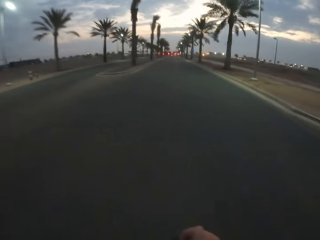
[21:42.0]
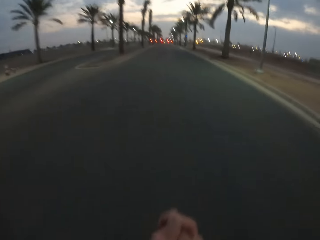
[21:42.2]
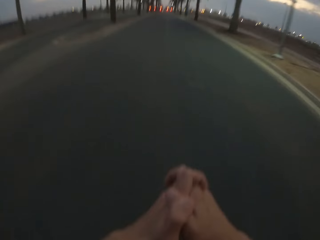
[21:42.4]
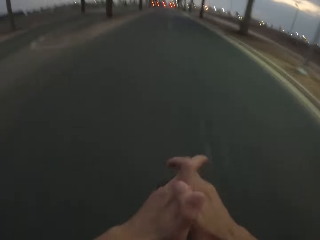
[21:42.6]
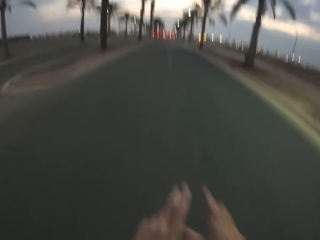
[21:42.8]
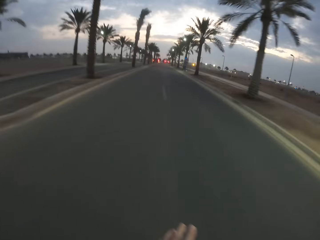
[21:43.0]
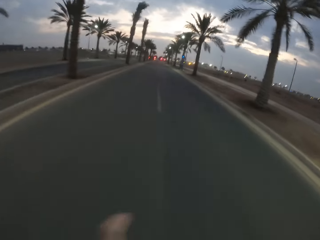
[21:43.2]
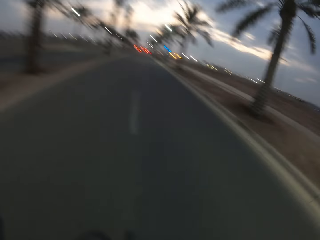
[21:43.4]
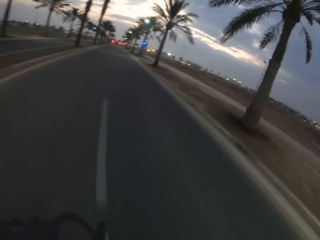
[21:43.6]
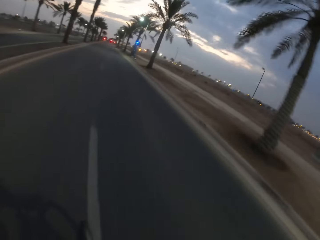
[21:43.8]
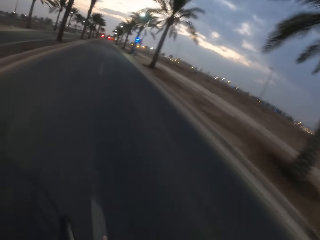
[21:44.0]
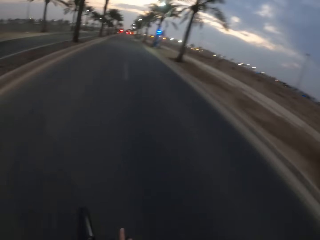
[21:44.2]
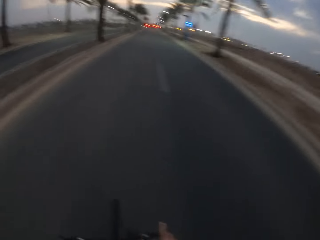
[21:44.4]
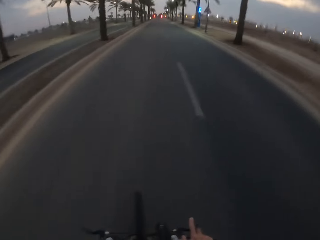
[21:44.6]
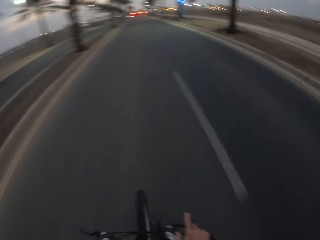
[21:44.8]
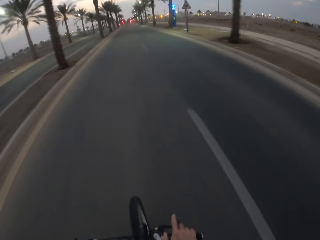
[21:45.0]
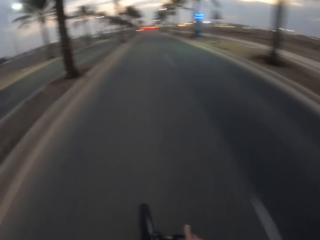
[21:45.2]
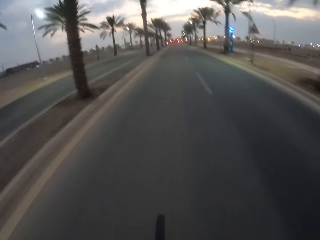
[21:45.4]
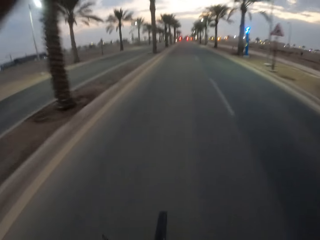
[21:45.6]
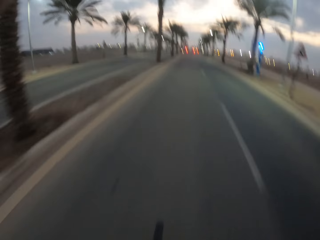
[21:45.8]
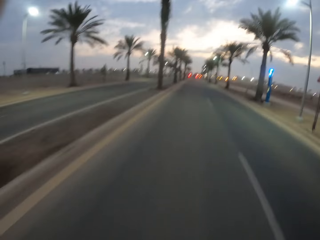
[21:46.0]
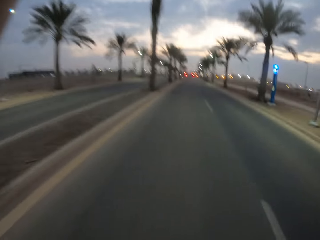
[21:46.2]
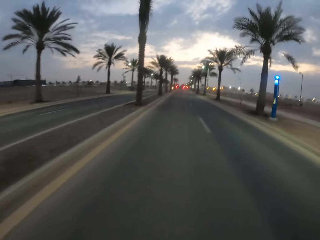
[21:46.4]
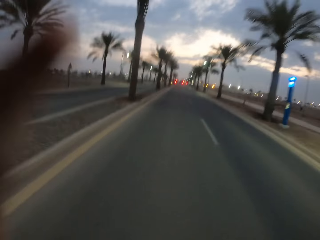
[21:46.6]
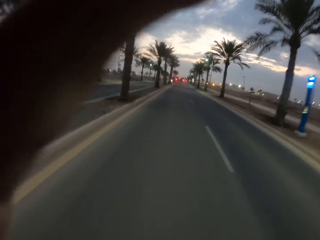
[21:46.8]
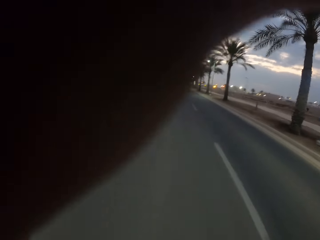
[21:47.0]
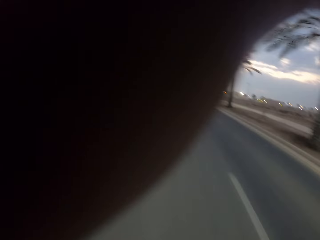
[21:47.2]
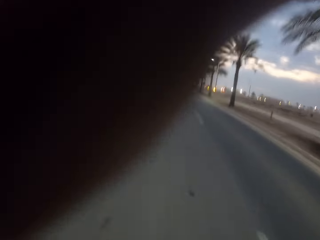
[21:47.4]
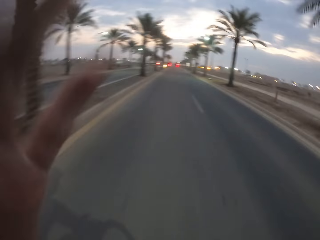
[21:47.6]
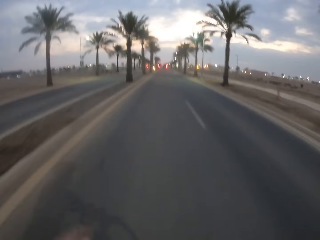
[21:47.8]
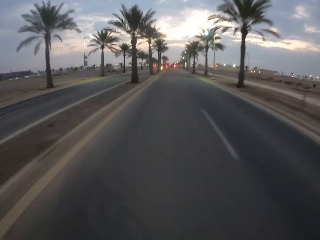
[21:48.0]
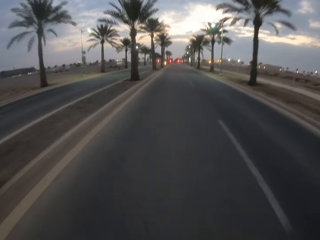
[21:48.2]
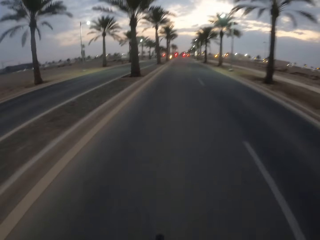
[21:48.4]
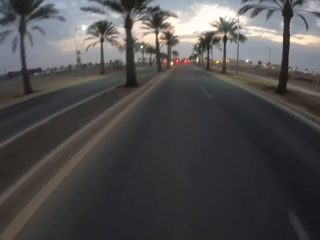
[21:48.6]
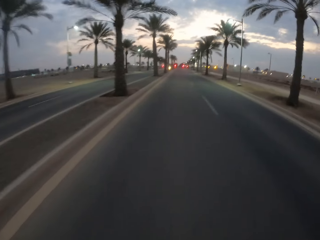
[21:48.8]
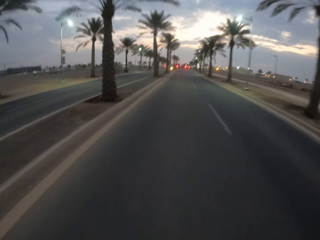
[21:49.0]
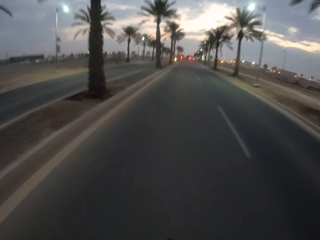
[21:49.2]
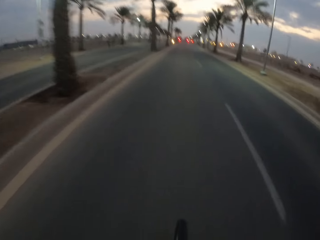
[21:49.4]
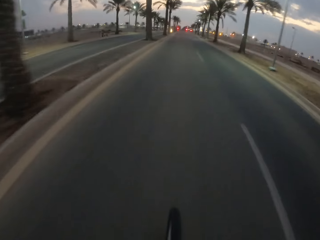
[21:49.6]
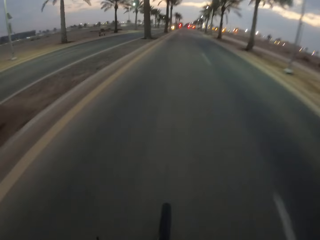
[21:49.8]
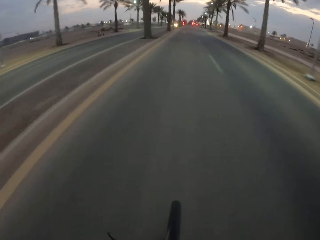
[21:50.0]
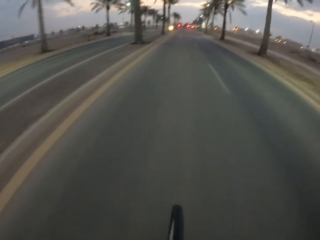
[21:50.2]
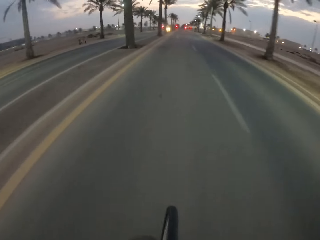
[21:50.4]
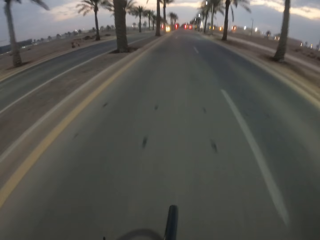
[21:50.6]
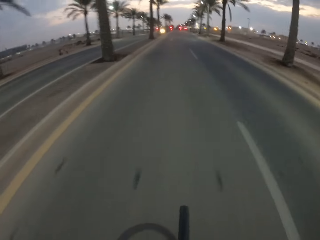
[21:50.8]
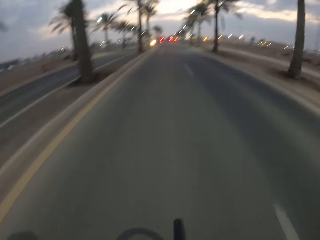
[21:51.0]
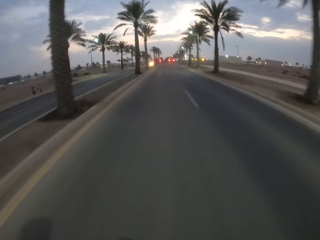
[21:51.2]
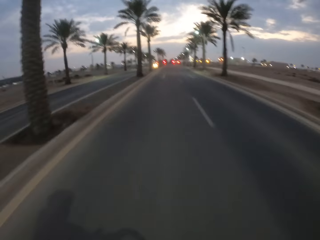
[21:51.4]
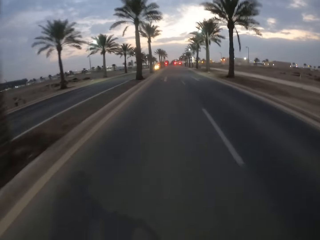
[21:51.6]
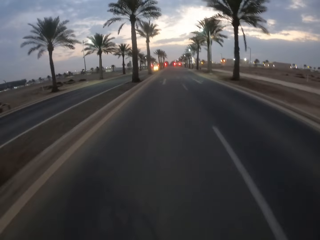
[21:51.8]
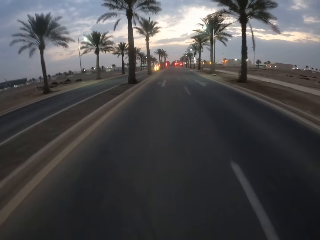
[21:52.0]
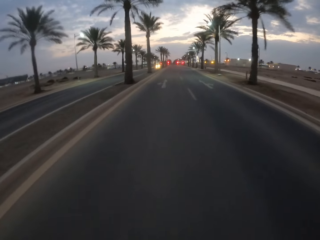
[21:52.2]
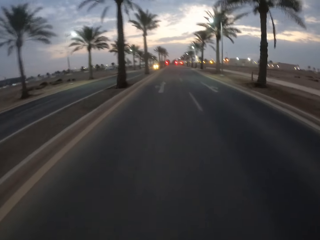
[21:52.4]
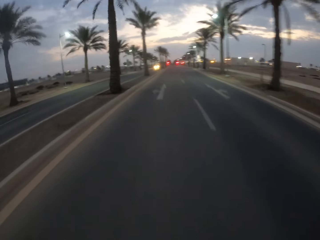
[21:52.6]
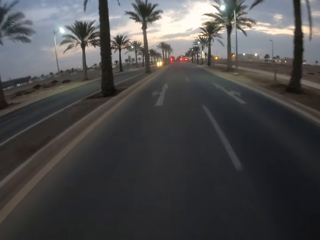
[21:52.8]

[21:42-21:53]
The camera wearer parts his hands. He touches the camera. He cycles on the road.

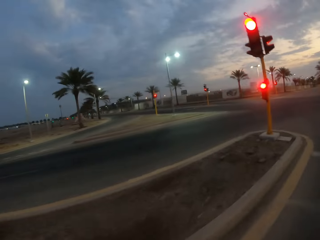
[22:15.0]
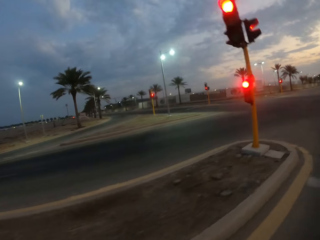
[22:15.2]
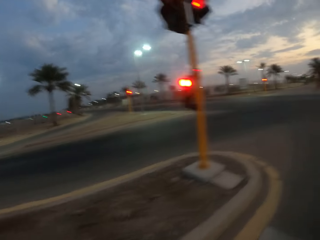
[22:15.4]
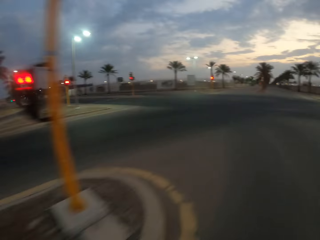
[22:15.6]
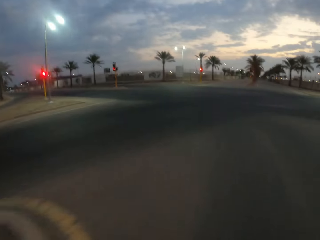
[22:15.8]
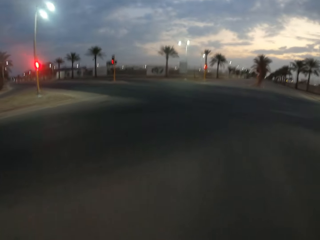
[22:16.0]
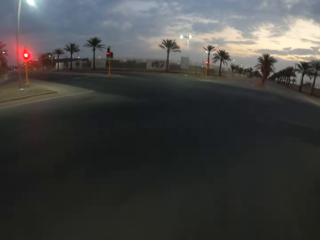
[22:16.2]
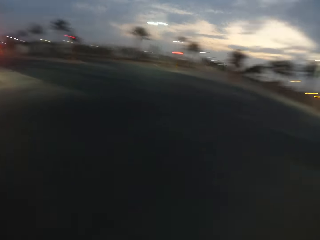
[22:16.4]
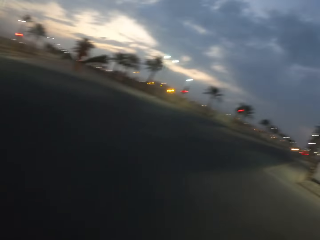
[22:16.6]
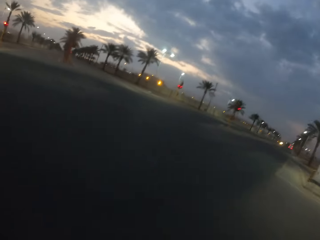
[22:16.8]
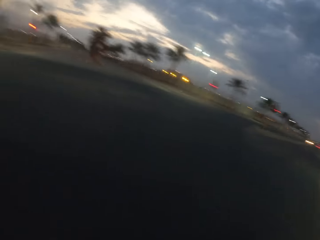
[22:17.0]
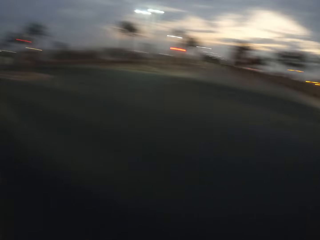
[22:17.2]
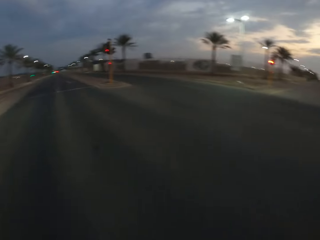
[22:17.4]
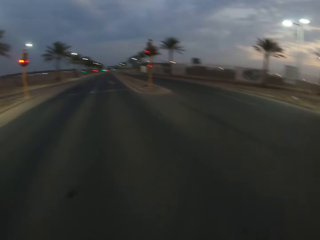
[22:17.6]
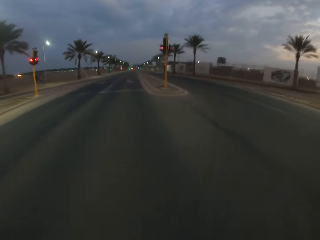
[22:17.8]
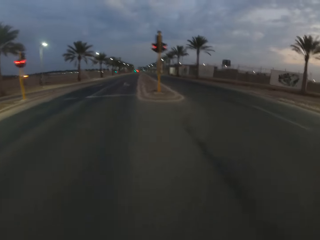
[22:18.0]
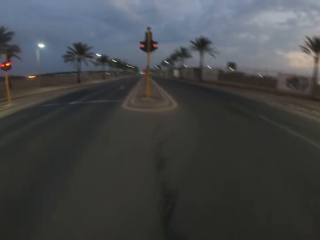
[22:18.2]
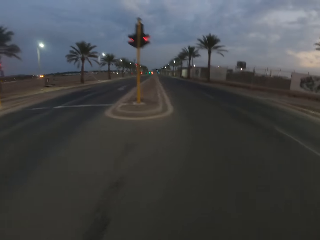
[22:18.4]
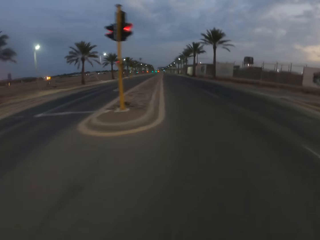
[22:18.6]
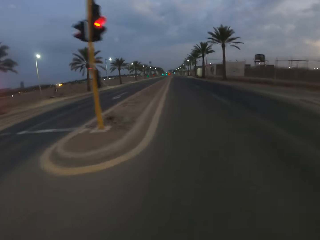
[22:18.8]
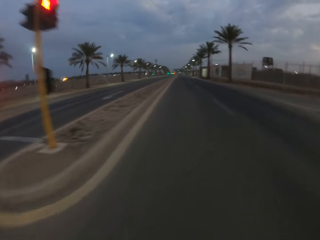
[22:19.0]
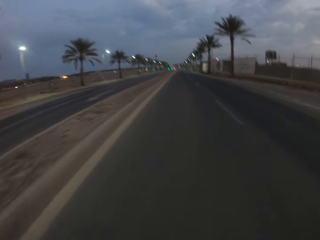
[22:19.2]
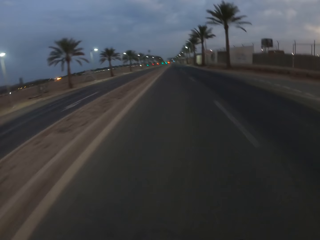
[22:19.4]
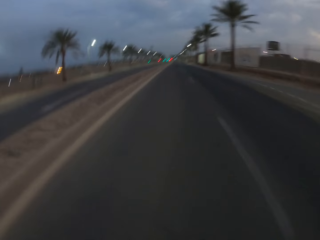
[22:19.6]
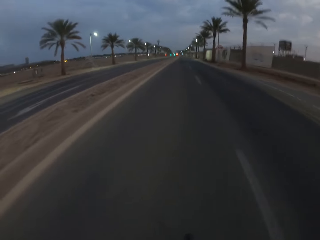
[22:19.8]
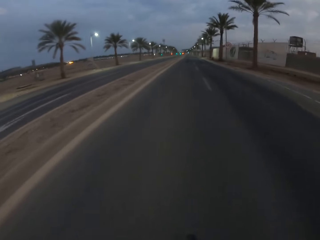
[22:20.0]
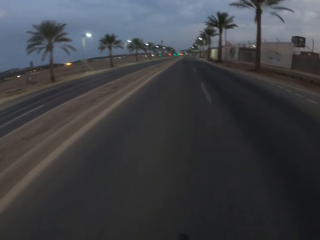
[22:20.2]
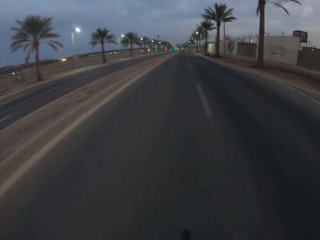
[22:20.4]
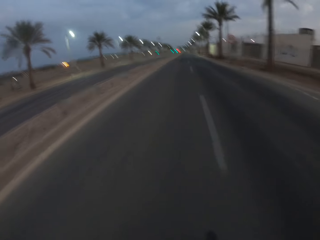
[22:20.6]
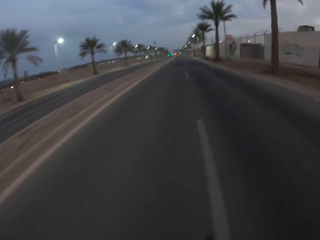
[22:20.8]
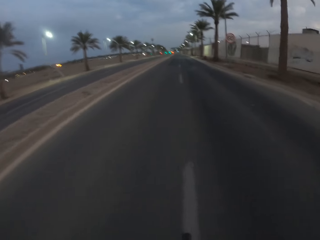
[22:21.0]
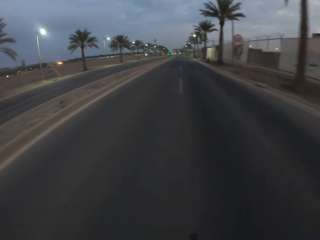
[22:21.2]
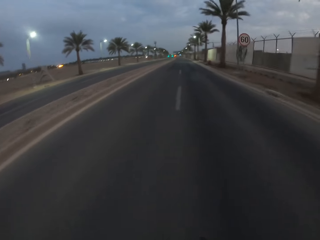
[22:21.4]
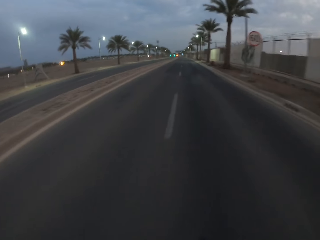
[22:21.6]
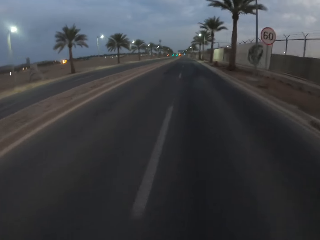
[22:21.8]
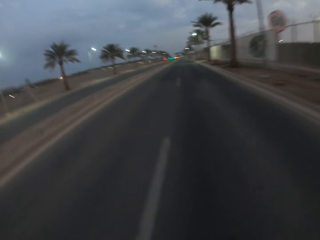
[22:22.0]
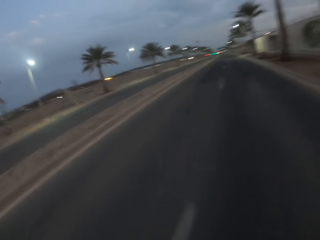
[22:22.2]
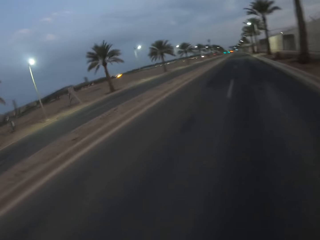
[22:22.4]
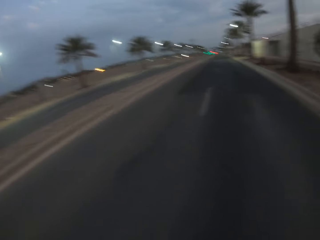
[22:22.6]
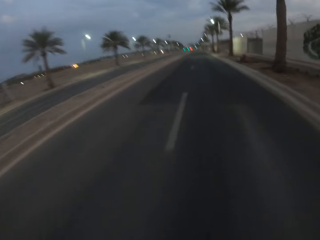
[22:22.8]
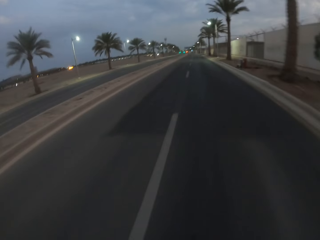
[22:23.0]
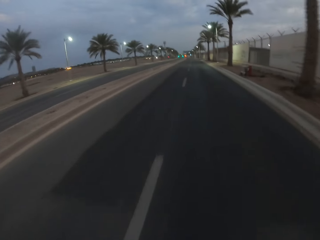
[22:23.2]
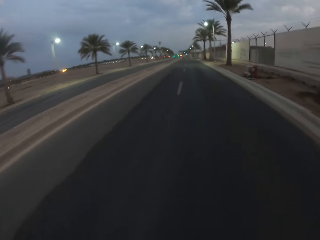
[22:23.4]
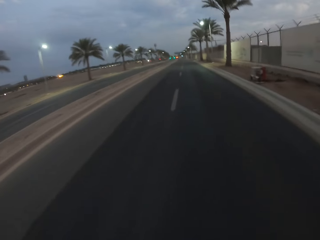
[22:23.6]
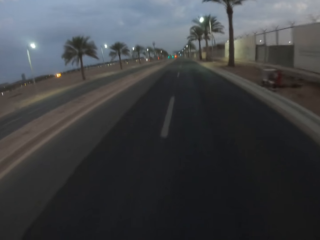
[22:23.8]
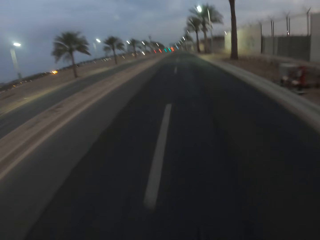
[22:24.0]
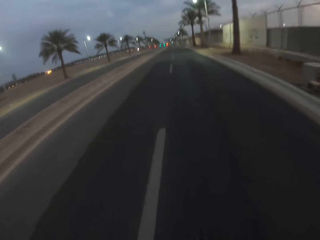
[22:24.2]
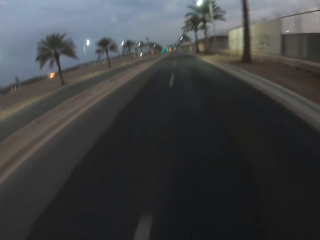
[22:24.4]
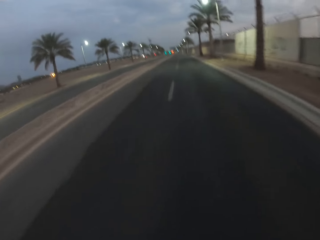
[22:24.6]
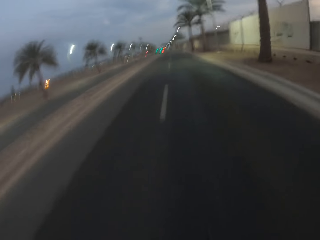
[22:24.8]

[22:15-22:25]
The camera wearer turns left on the road. They cycle on the road.
